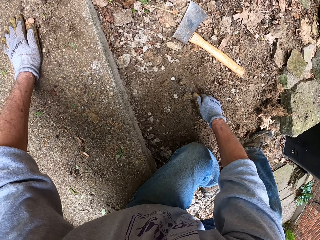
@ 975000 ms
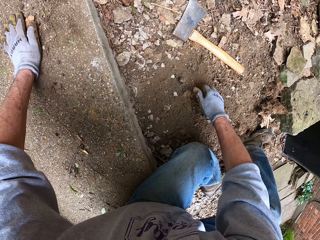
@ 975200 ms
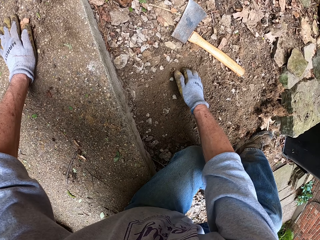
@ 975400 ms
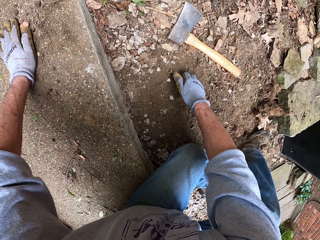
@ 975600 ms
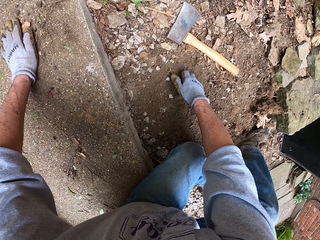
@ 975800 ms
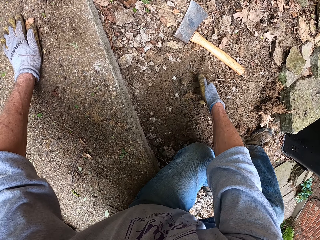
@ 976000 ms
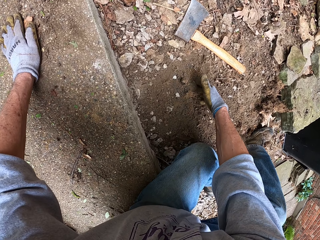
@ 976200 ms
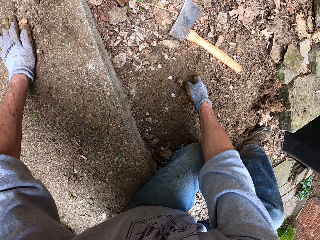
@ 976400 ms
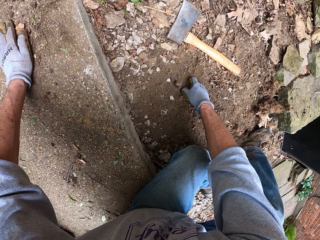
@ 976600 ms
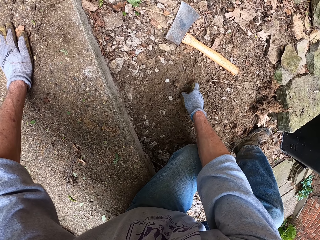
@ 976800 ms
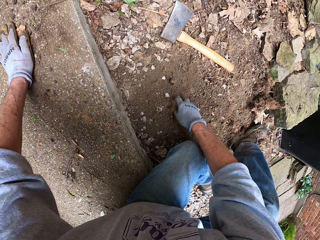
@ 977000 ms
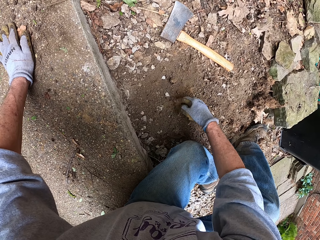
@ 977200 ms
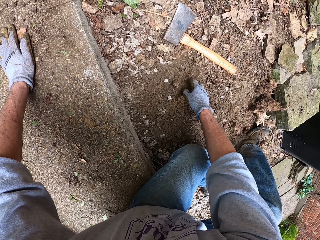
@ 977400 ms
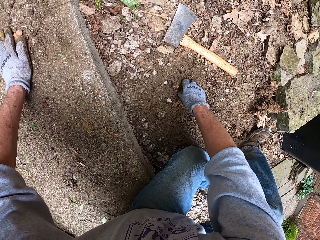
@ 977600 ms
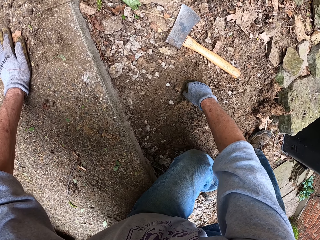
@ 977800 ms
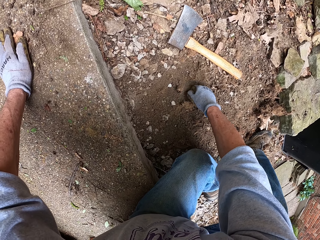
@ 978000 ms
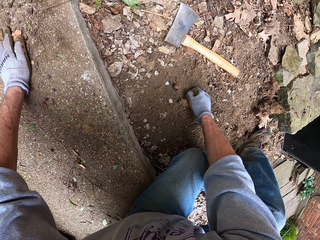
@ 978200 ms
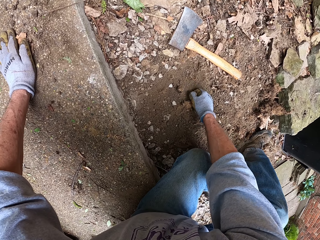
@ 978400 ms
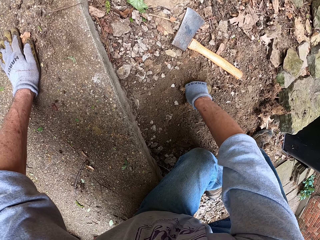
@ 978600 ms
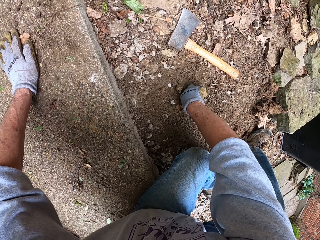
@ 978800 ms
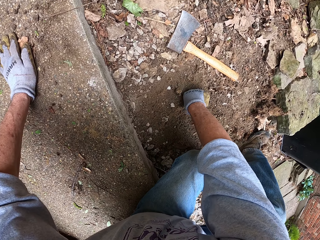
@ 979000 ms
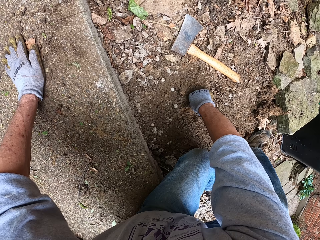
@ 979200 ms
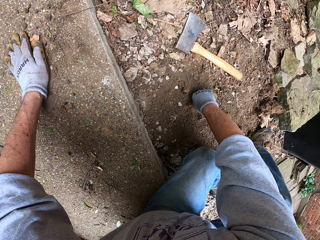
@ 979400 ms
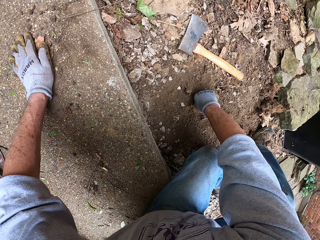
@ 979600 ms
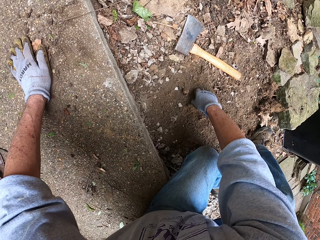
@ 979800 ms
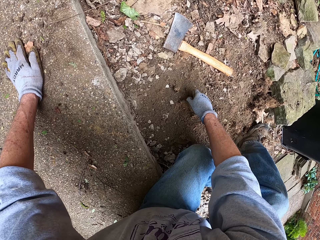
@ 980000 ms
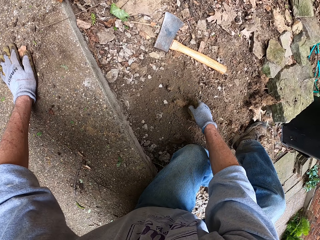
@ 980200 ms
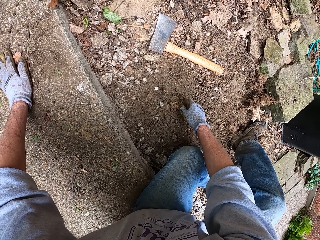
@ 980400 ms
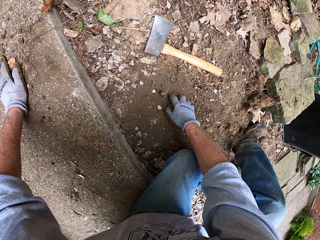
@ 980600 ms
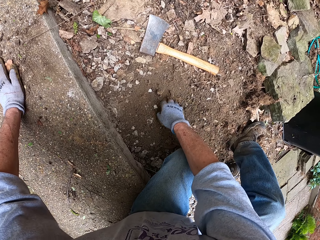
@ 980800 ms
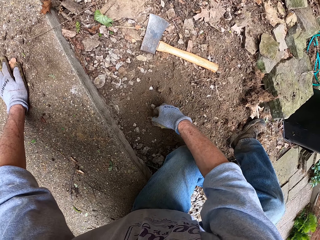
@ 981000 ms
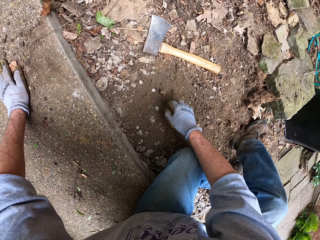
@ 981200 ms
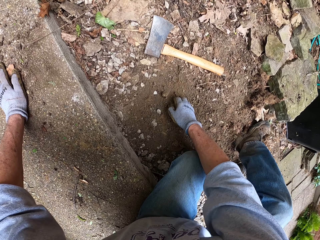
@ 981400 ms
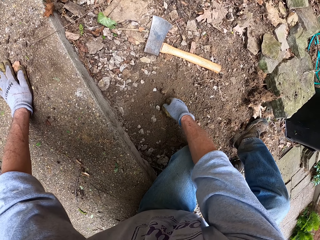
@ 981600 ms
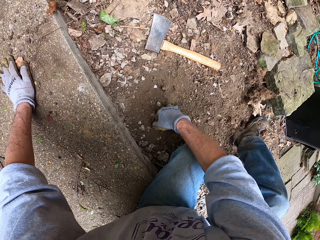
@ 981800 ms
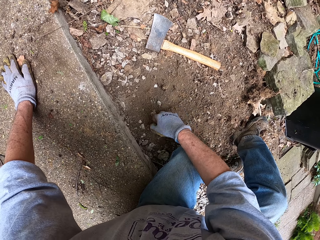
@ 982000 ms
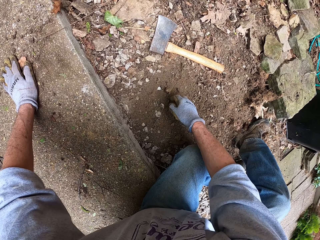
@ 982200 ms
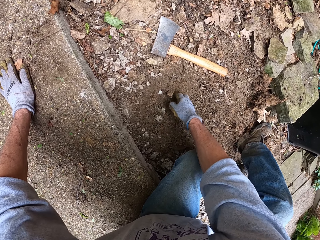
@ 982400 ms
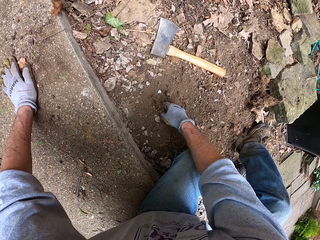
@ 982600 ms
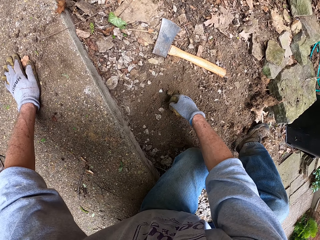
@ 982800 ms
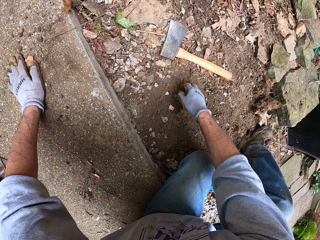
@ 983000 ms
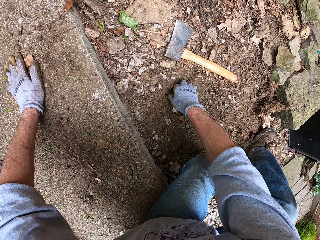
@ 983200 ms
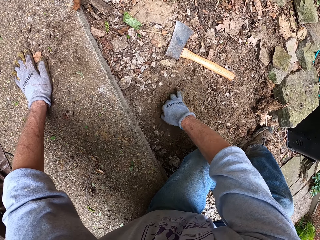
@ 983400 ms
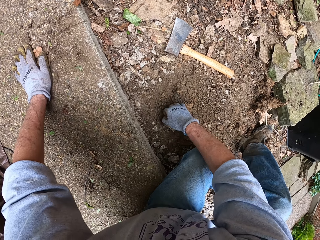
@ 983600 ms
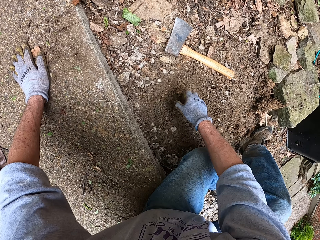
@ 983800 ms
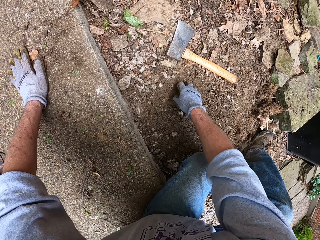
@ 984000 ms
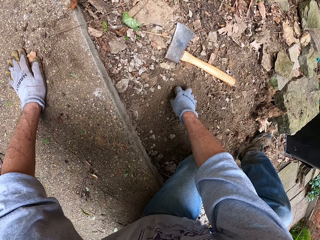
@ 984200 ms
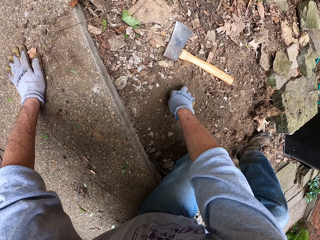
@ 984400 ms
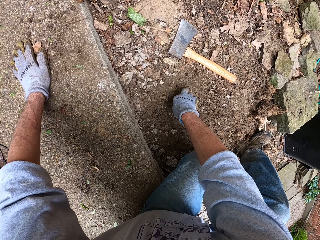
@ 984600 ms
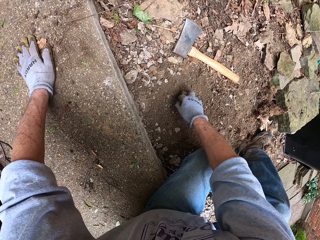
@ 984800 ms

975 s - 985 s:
The camera wearer pulls out a root stump from the ground with a hand. They level the ground with a hand. They clear the soil around the root stump on the ground.

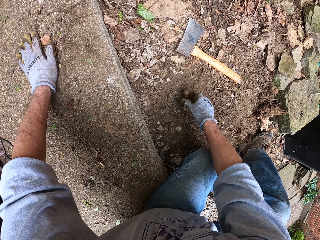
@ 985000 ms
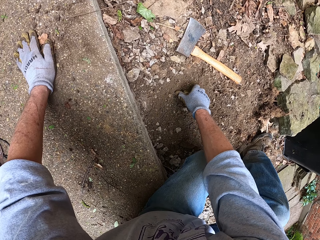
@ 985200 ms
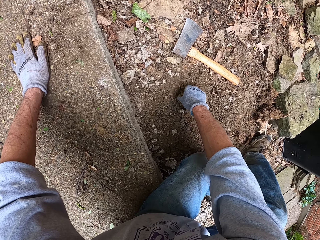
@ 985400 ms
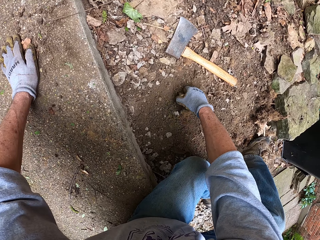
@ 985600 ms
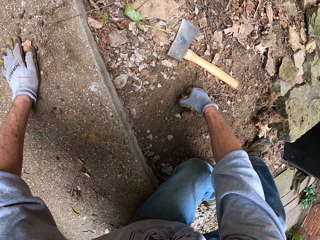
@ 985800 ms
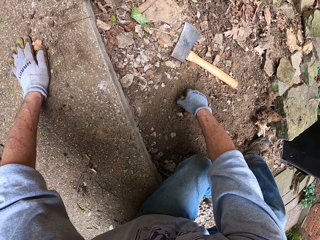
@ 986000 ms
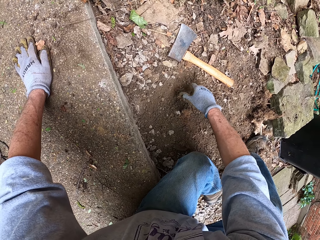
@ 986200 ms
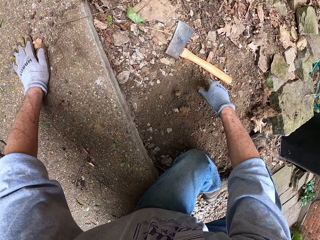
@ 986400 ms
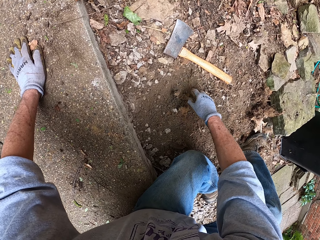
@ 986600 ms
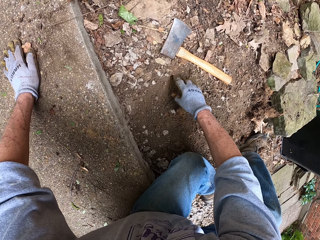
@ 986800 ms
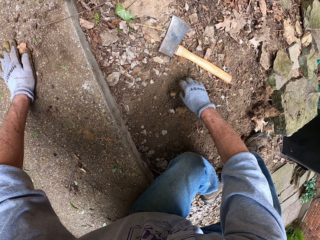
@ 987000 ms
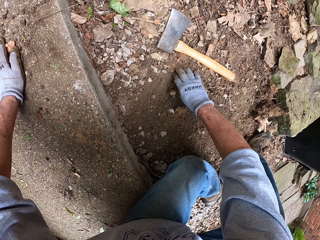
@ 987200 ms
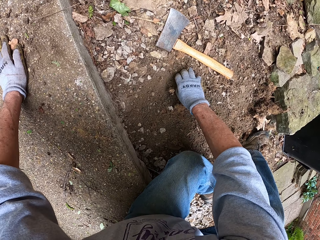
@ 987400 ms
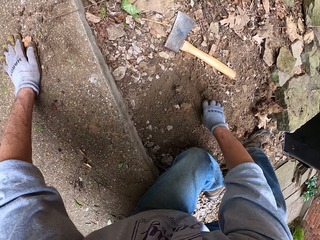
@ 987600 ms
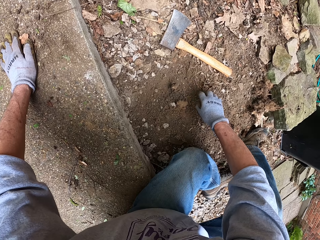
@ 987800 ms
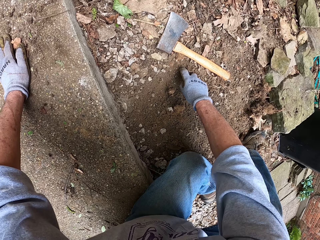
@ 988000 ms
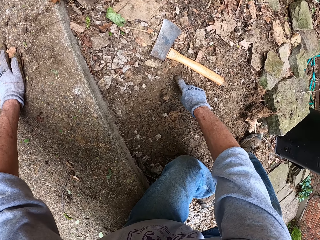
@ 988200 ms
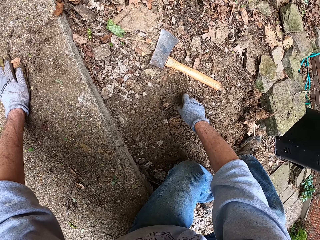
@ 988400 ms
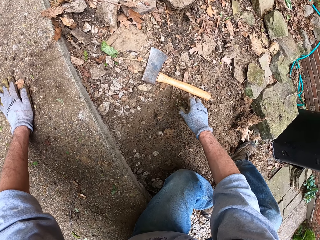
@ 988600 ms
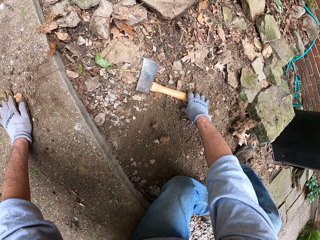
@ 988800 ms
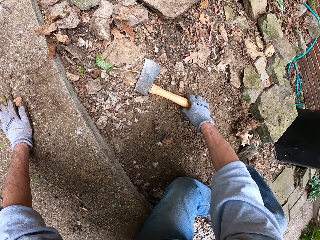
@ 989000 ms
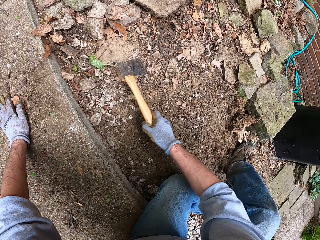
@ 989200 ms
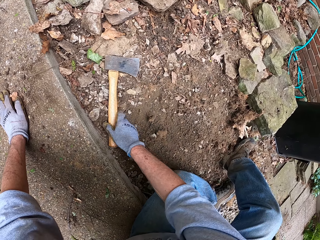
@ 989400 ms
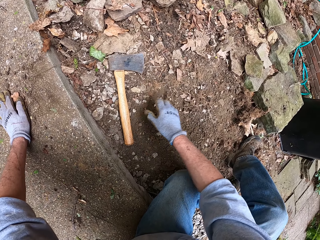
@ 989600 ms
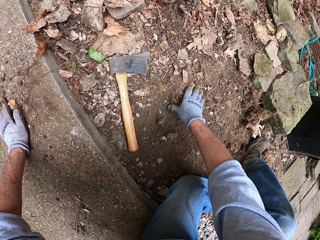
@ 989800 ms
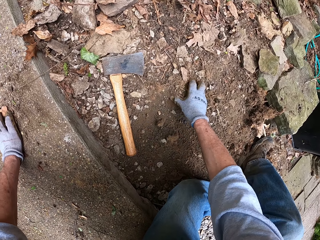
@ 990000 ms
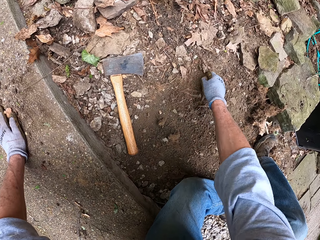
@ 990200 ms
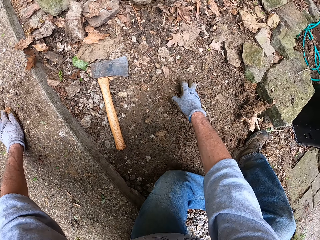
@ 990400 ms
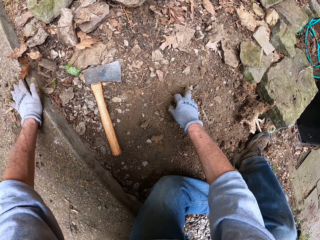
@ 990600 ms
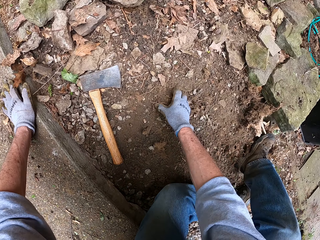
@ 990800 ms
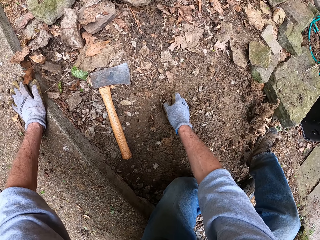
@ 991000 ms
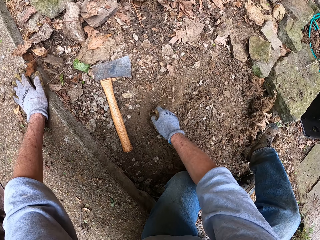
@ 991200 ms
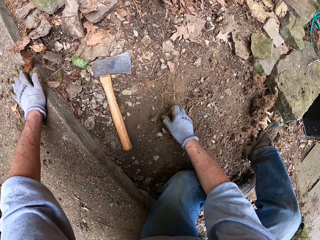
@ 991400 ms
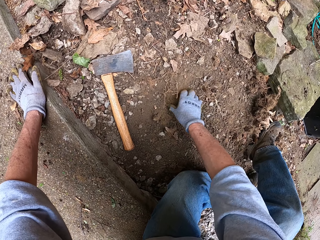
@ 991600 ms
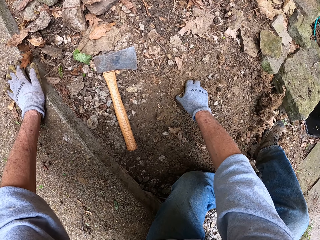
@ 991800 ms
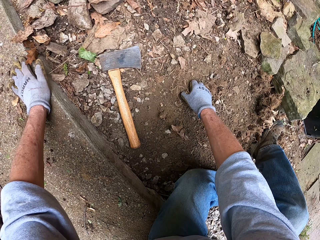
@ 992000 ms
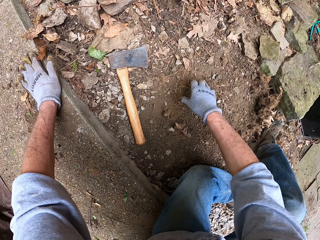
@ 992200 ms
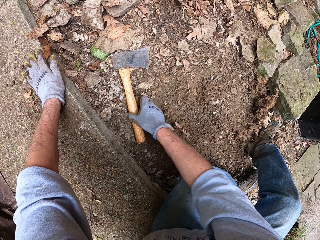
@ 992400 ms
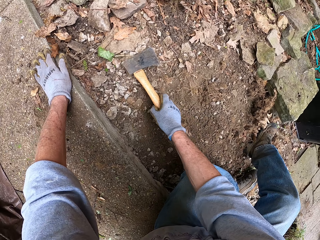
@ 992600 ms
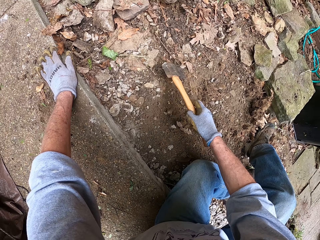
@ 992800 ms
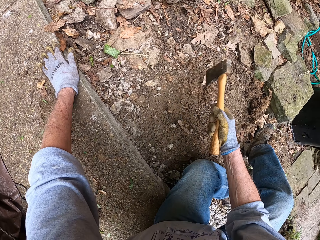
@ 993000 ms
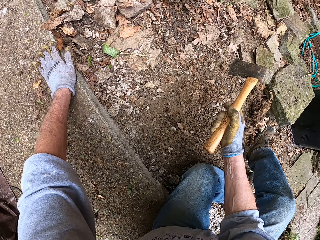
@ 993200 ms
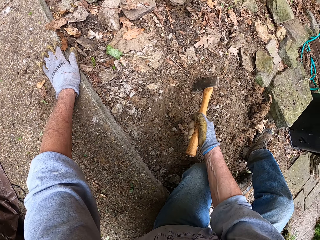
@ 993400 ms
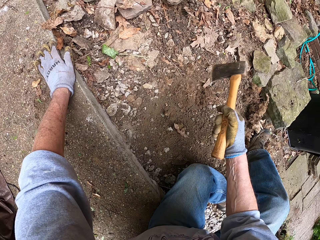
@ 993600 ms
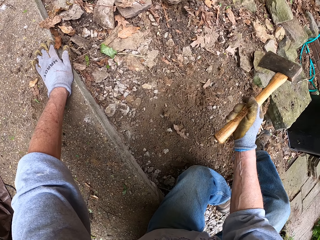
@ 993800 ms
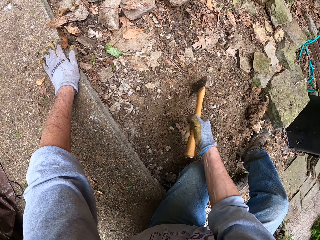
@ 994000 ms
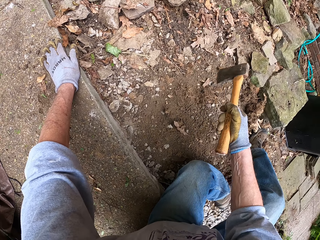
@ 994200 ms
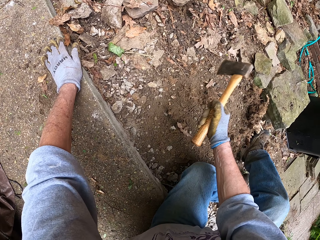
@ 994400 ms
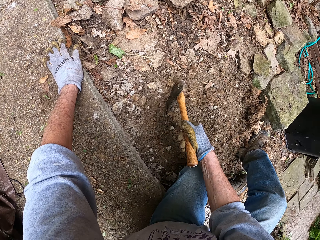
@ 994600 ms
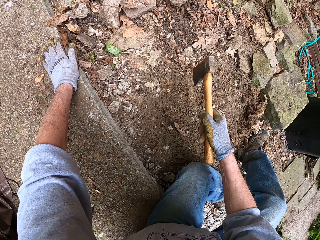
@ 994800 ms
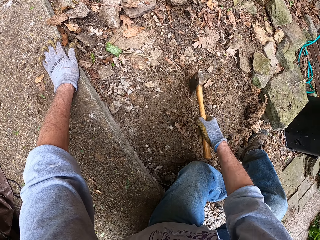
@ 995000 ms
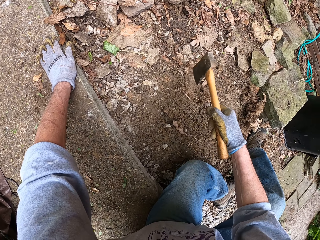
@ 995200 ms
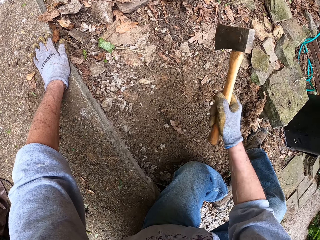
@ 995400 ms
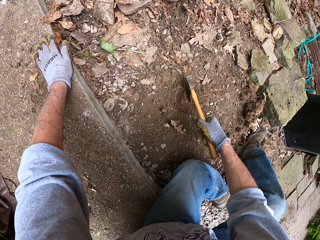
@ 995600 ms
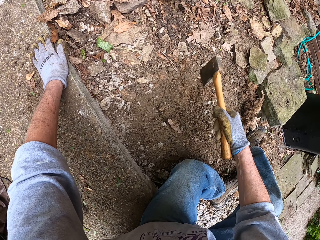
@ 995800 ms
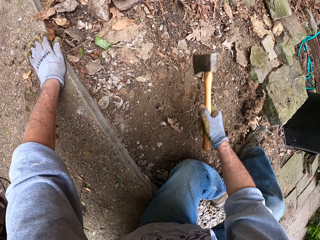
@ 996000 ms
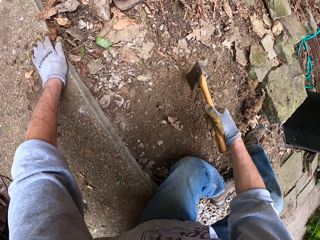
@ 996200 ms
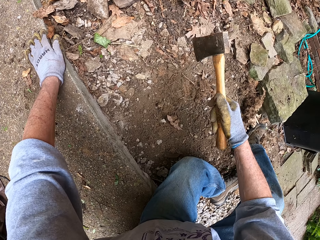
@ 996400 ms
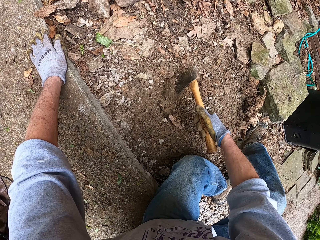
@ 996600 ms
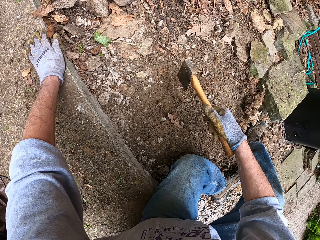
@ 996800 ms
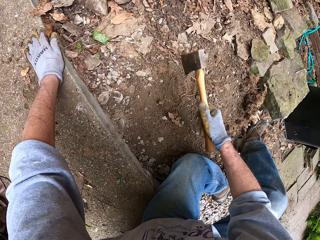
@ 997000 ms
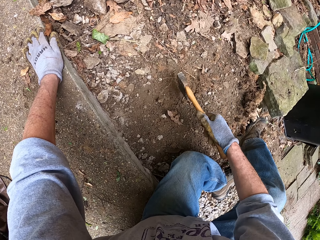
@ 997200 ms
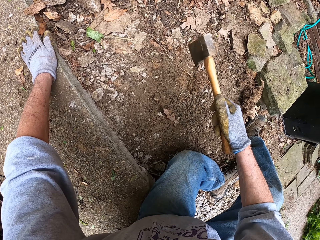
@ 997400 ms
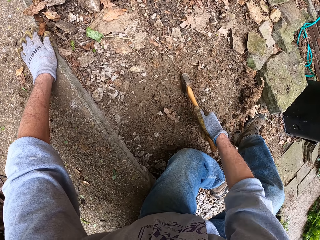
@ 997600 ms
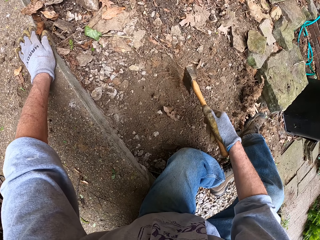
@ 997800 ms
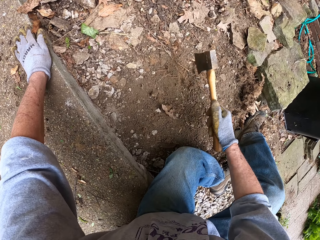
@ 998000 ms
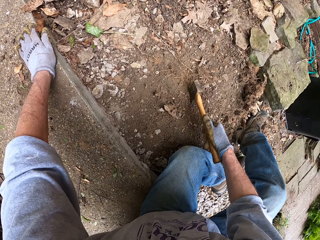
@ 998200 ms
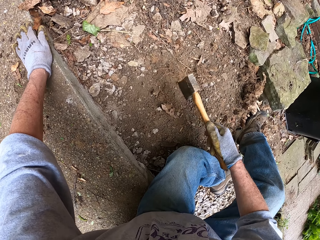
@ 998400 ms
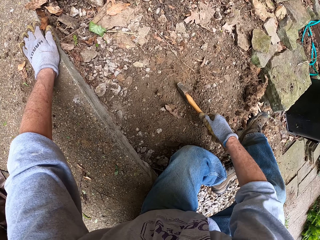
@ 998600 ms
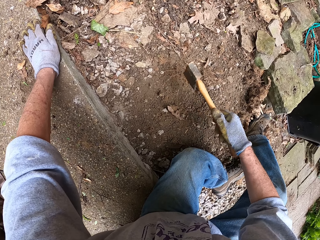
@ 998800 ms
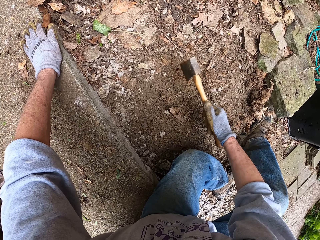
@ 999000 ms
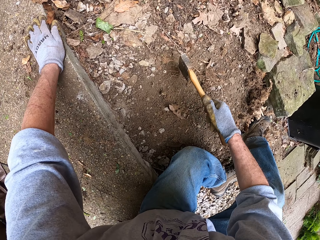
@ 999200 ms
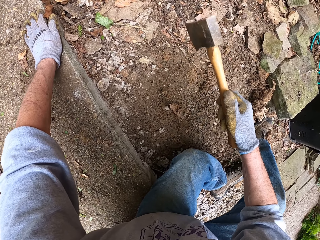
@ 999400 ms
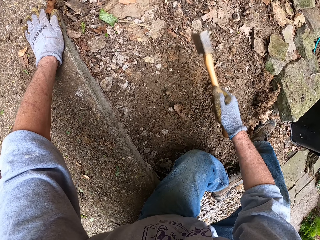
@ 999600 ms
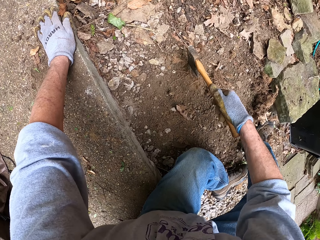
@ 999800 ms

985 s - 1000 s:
The camera wearer pulls out a root stump from the ground with a hand. They level the ground with a hand. They clear the soil around the root stump on the ground. They move the axe to another side on the ground with a hand. They clear the soil around the root stump on the ground. They uproot roots with a hand. They pick up the axe from the ground. They cut the root of the stump with the axe.
